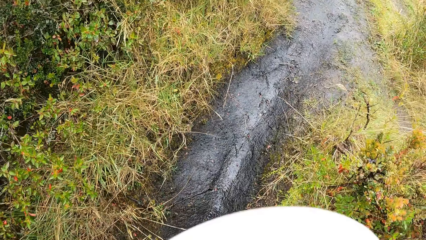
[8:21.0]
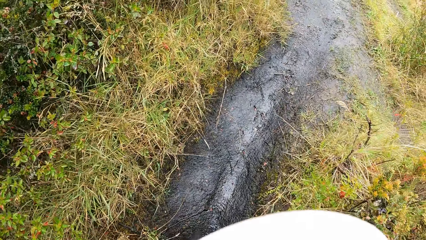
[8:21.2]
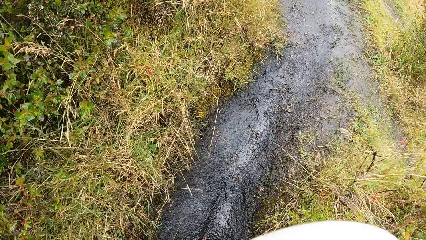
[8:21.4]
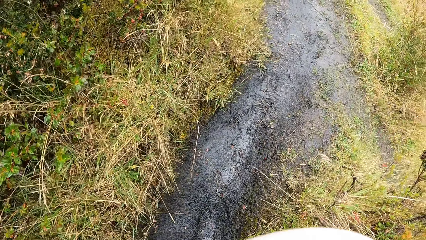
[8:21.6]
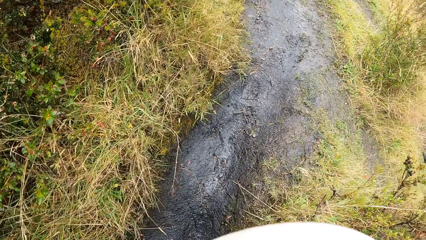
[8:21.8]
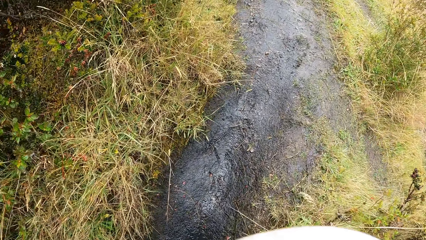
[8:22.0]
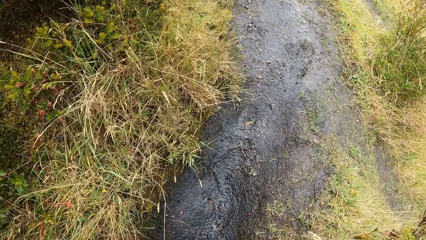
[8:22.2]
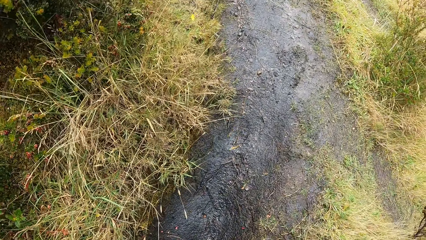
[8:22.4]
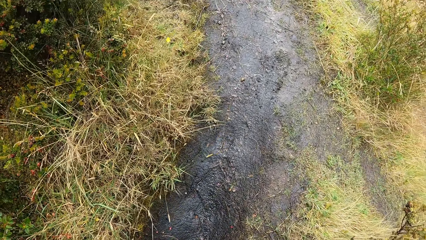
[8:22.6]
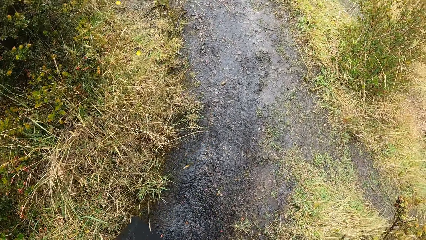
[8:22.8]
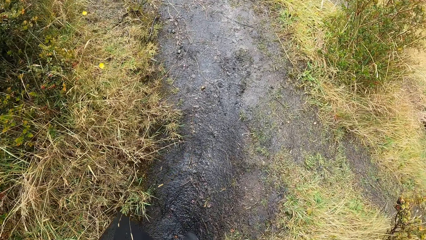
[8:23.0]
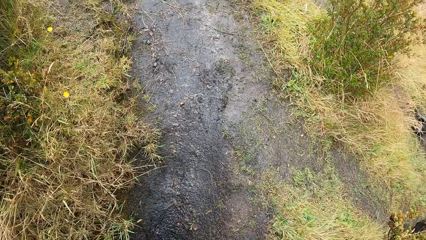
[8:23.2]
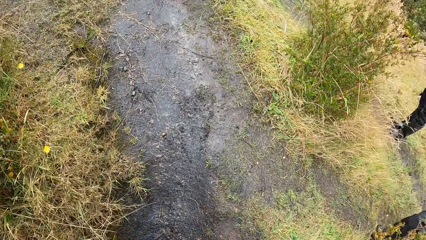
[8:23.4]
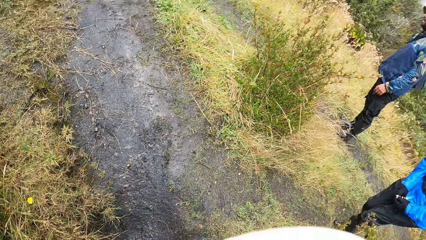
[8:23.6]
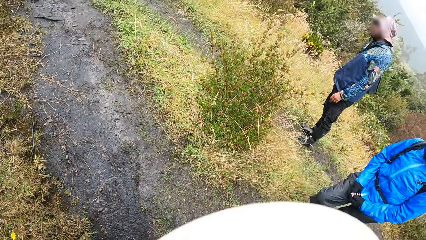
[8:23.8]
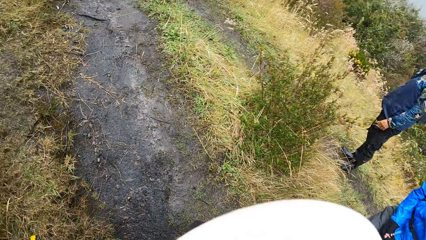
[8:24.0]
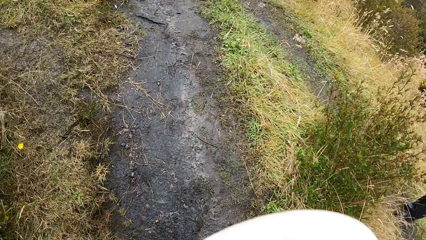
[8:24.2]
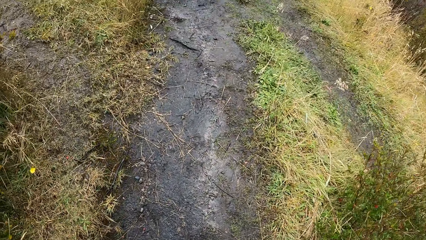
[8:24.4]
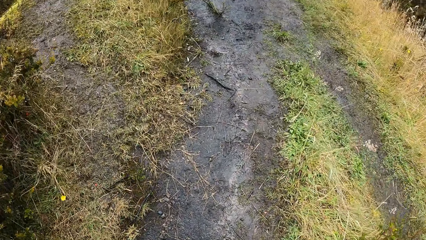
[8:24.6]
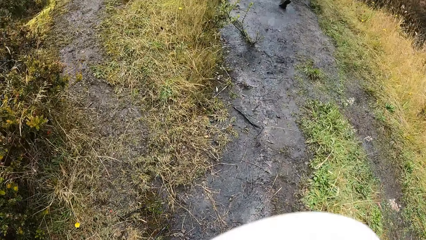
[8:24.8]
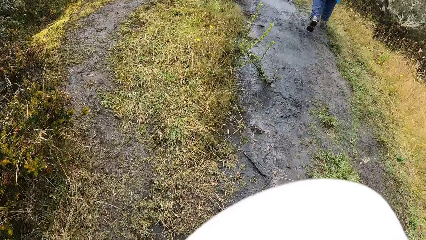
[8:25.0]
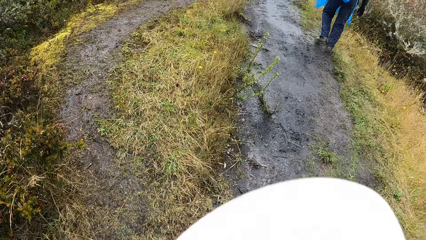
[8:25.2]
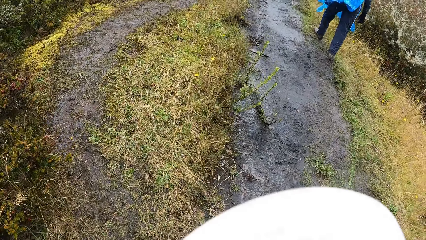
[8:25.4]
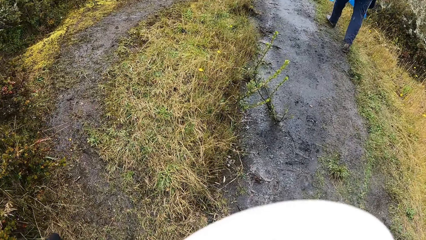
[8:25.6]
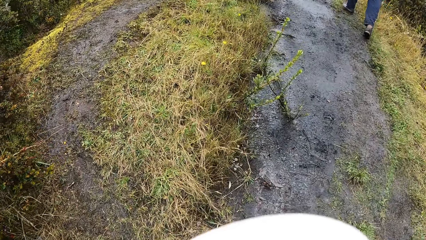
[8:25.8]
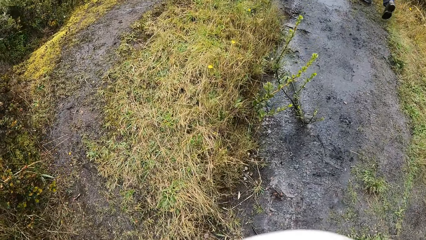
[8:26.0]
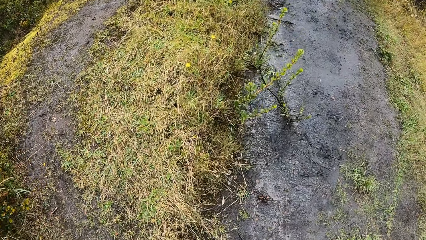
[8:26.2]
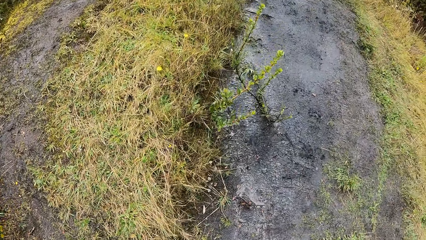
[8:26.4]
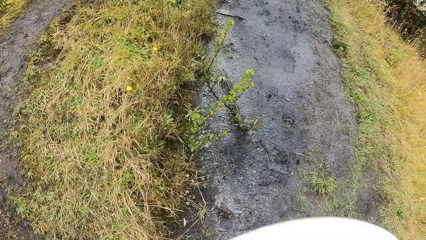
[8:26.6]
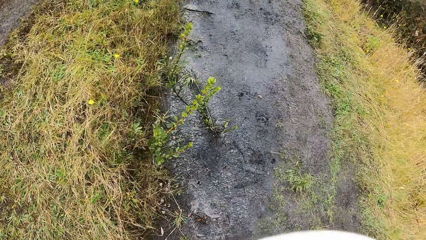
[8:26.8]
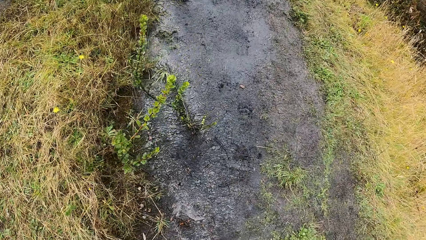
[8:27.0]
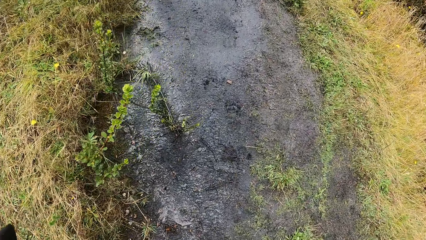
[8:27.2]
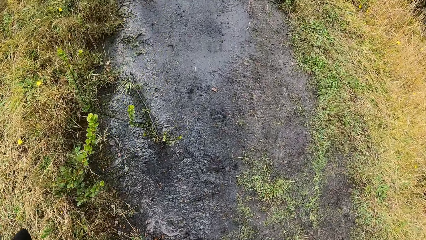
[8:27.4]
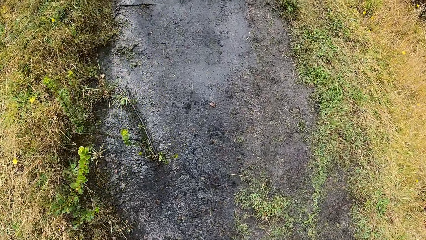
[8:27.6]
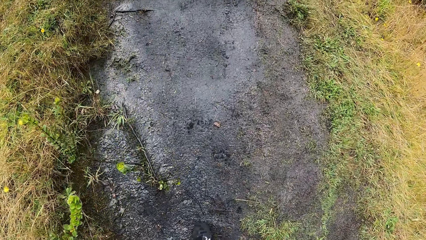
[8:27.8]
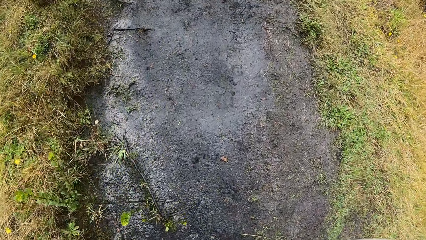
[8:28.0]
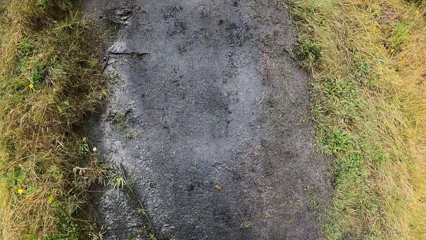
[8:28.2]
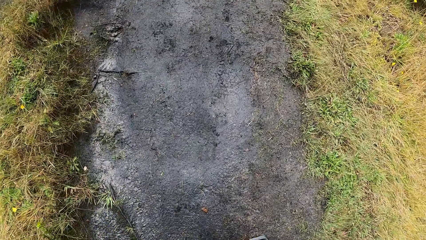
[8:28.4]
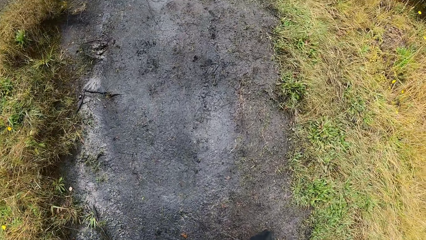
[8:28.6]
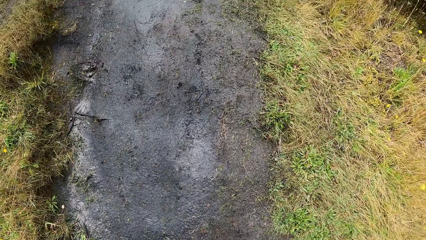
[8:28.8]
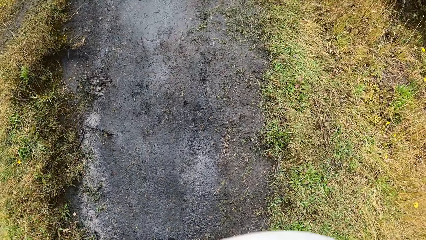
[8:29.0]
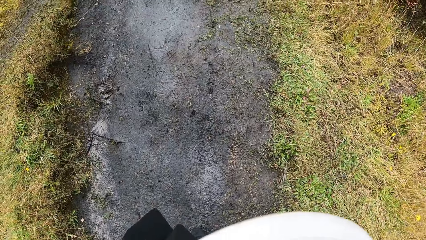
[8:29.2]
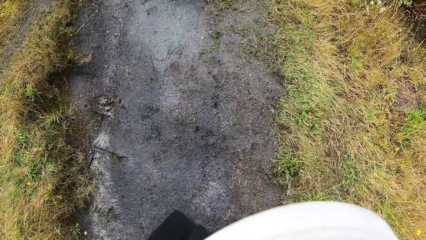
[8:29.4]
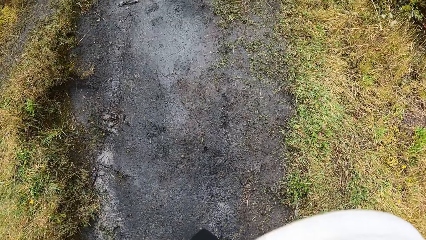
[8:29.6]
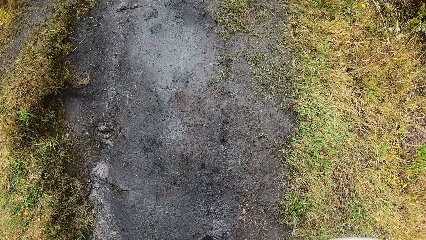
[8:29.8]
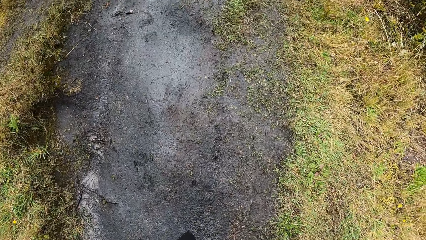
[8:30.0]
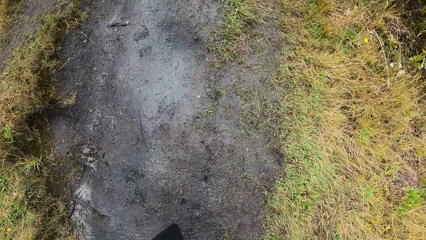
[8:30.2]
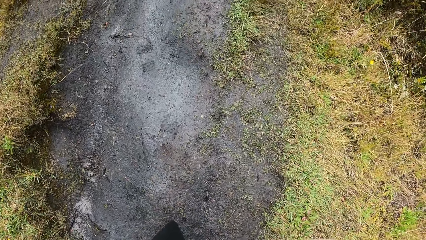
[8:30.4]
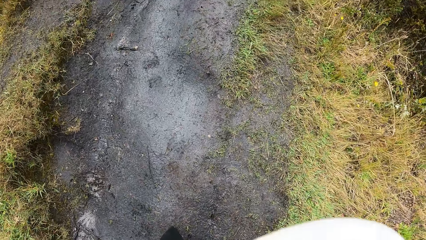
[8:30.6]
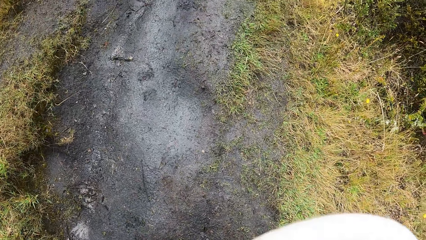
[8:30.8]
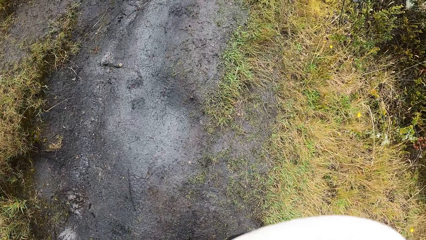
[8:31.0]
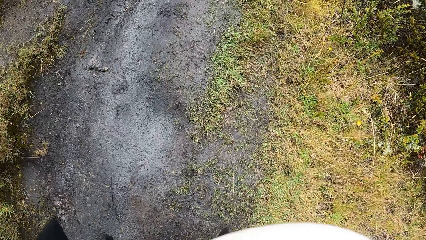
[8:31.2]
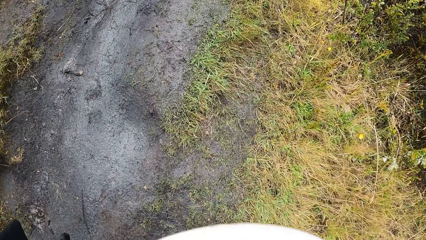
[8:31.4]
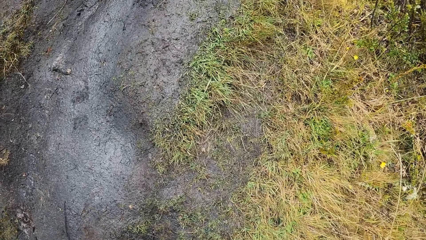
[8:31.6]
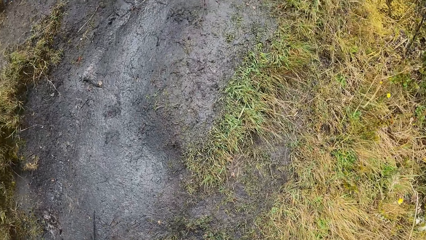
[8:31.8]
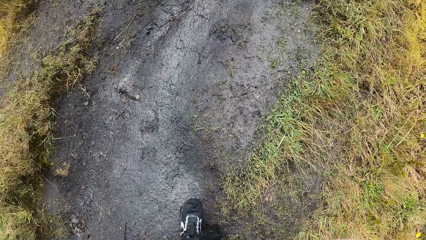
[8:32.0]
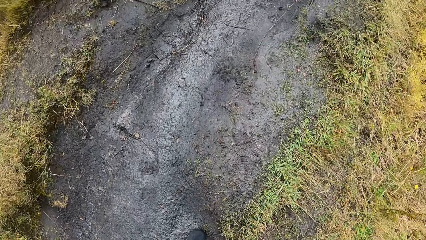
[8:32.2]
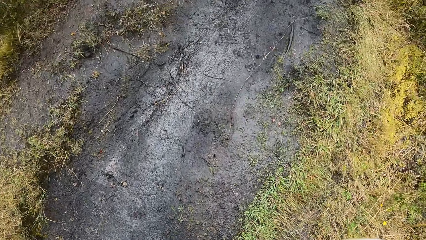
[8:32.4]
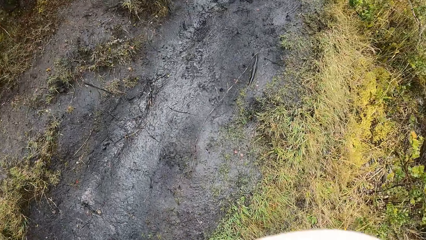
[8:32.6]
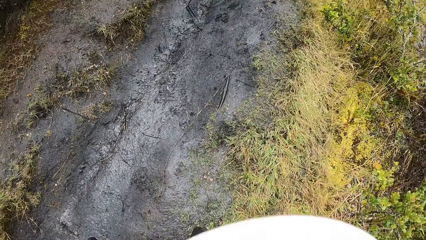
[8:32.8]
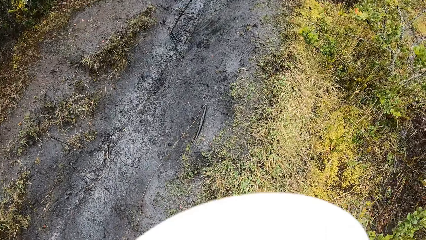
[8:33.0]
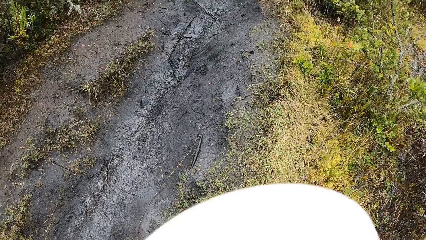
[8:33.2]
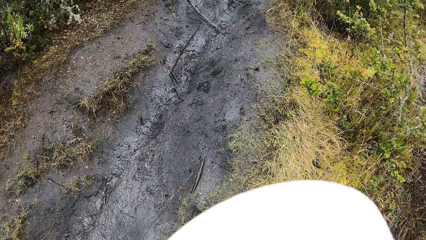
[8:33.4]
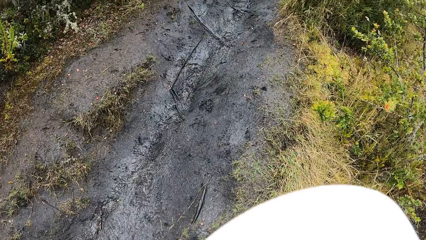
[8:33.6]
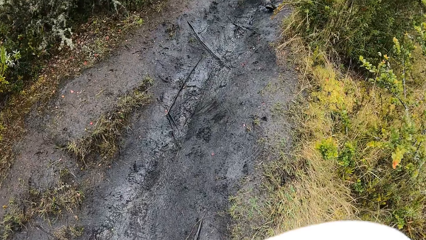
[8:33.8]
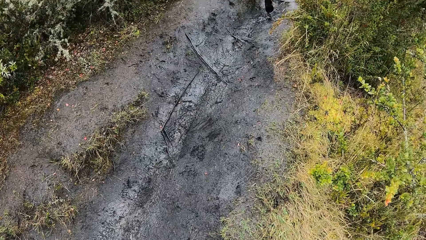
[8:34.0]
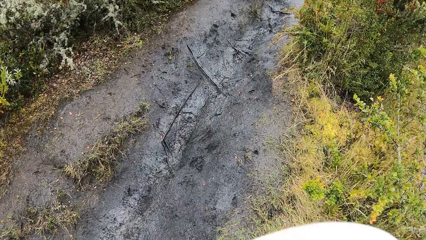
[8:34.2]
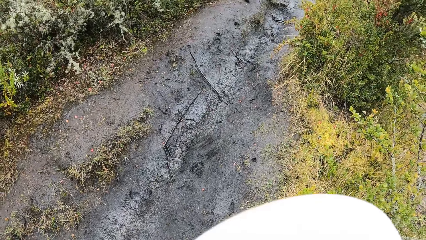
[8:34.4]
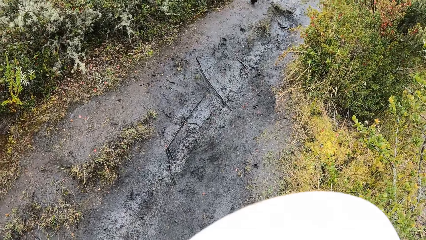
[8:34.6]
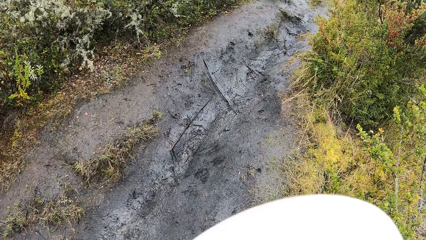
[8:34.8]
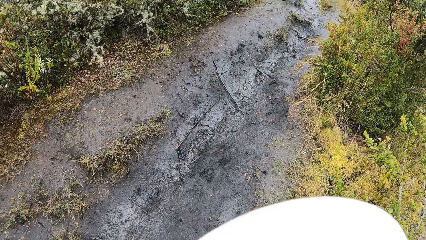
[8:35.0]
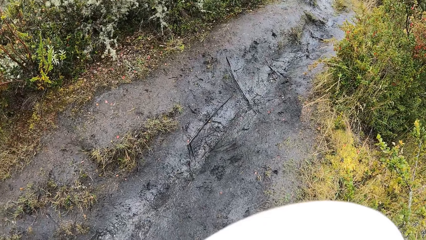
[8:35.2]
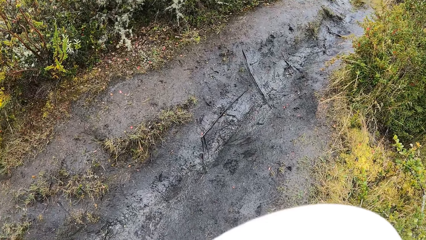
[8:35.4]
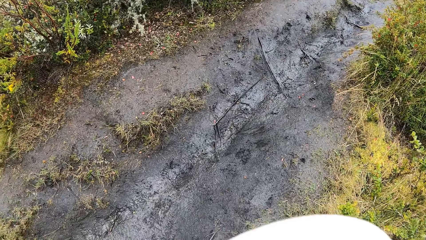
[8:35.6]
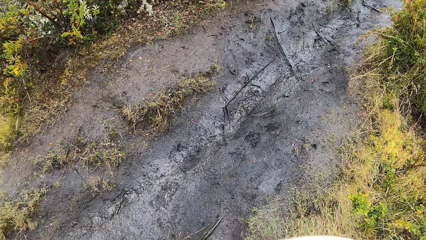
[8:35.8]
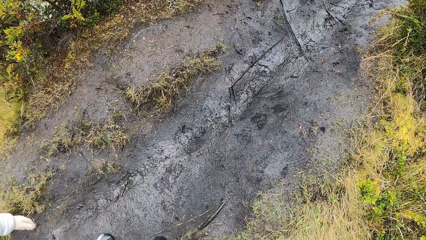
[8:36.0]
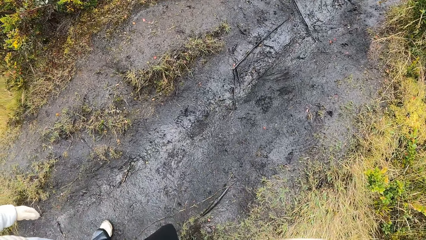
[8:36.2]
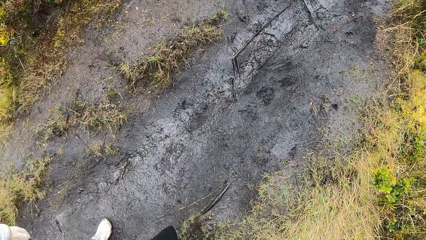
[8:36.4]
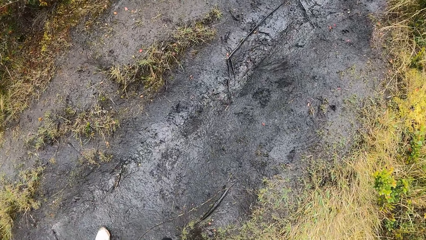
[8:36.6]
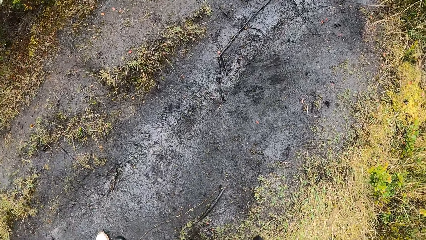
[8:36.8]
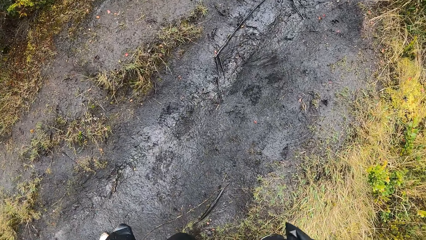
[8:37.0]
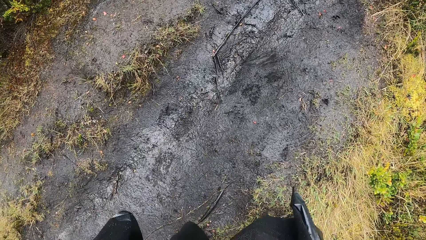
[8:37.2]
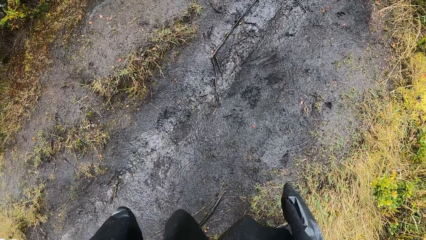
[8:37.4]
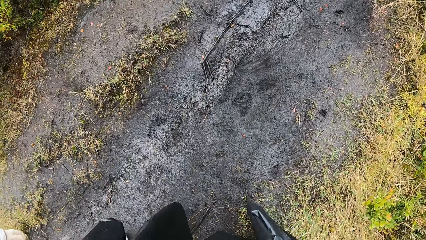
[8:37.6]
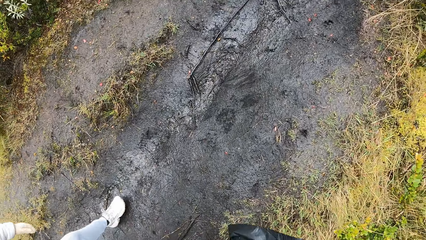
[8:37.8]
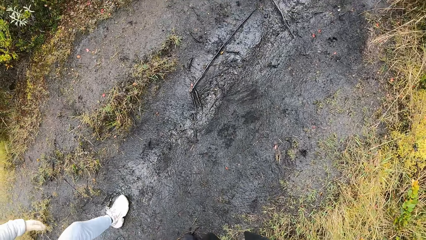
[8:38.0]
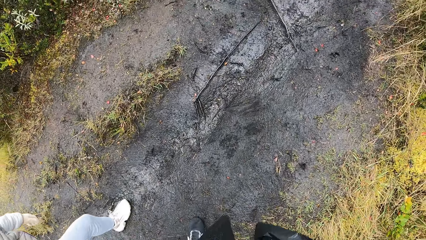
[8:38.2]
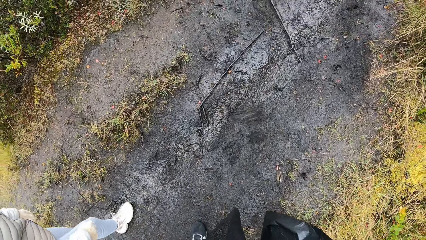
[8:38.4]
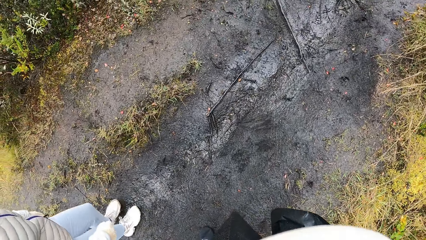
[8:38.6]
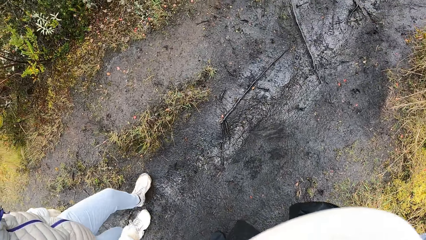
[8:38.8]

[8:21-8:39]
The camera wearer looks around. A man looks around. The camera wearer walks around the field.
